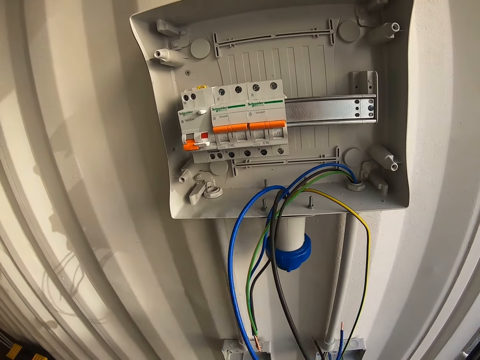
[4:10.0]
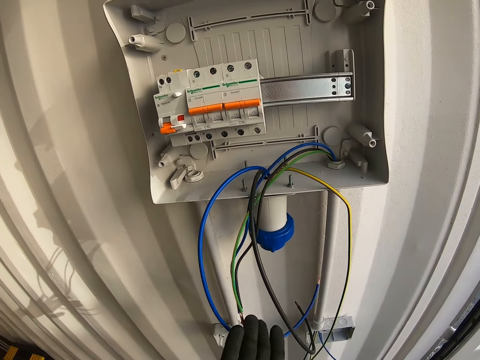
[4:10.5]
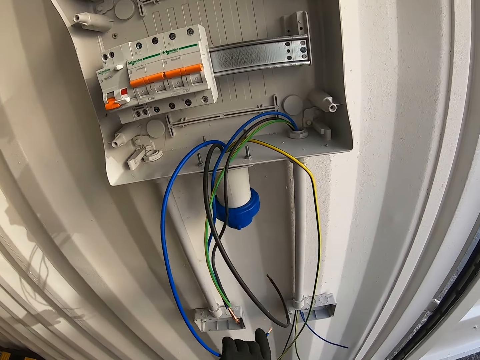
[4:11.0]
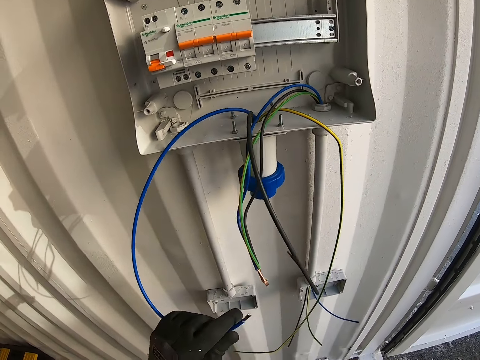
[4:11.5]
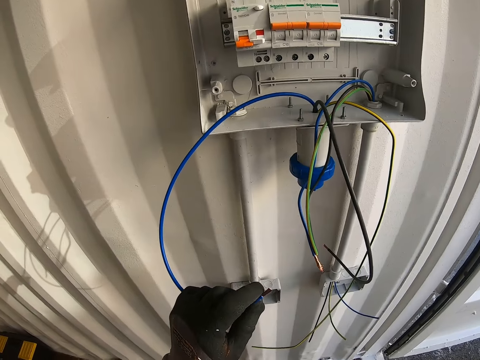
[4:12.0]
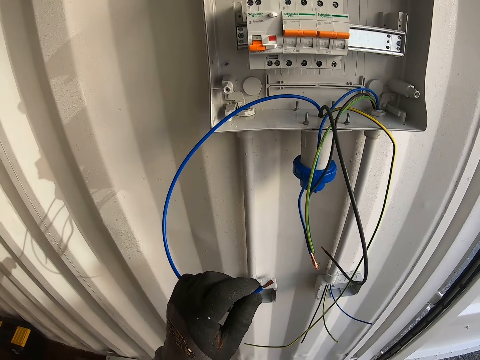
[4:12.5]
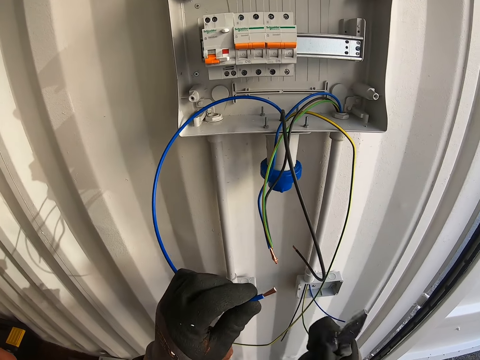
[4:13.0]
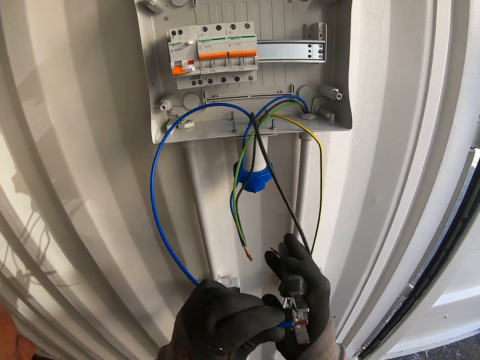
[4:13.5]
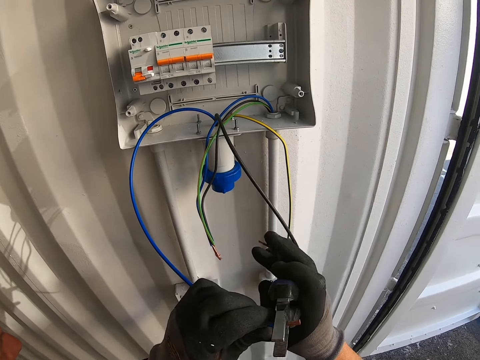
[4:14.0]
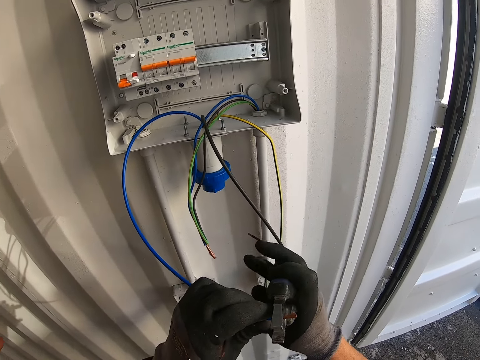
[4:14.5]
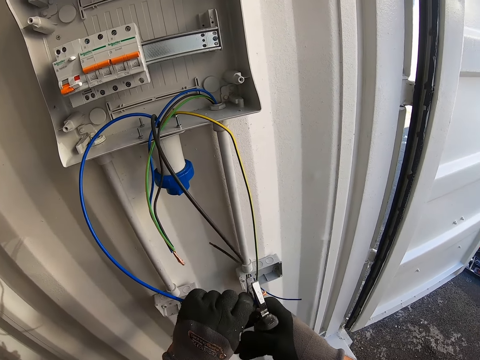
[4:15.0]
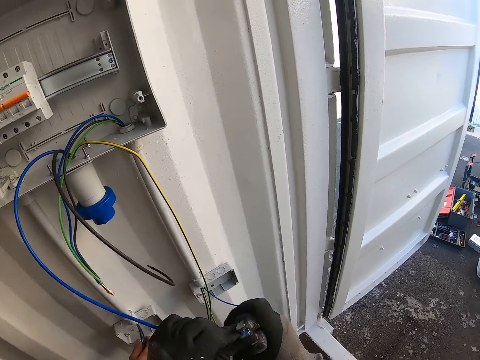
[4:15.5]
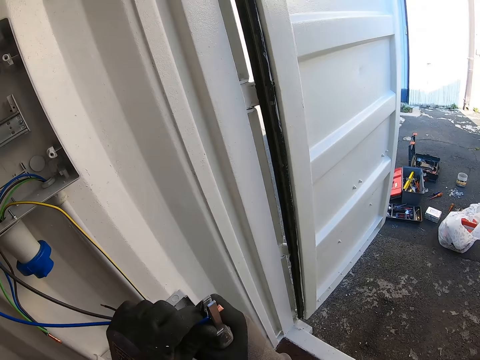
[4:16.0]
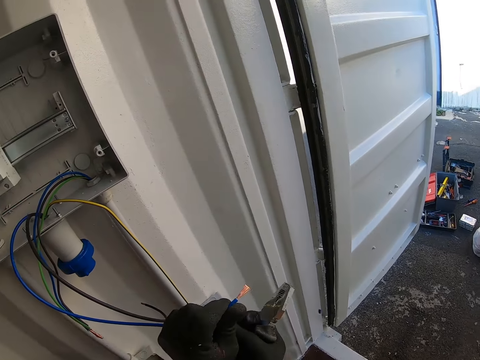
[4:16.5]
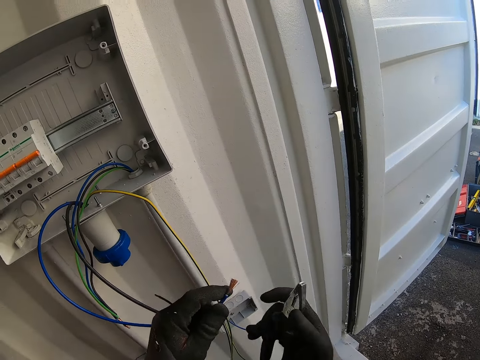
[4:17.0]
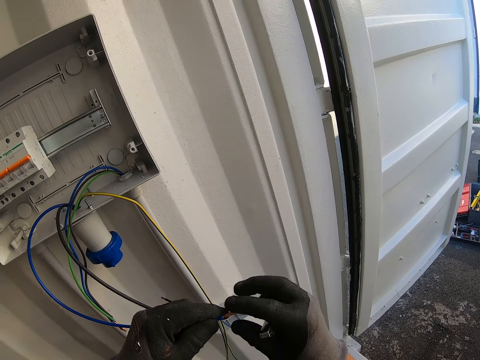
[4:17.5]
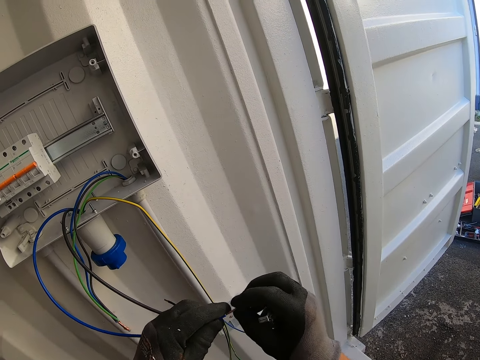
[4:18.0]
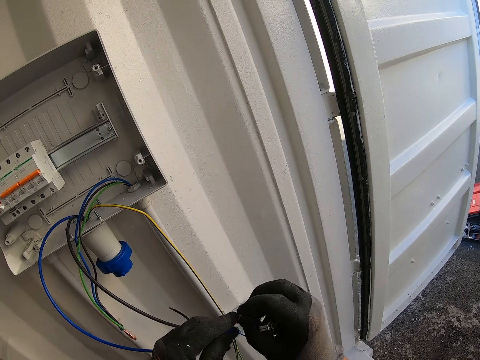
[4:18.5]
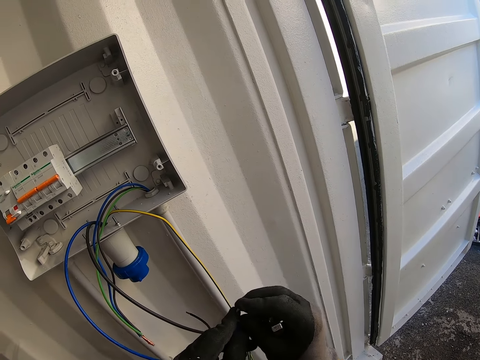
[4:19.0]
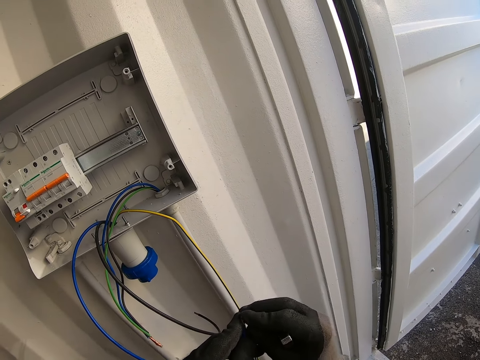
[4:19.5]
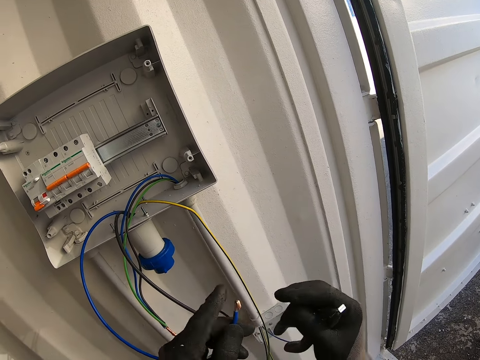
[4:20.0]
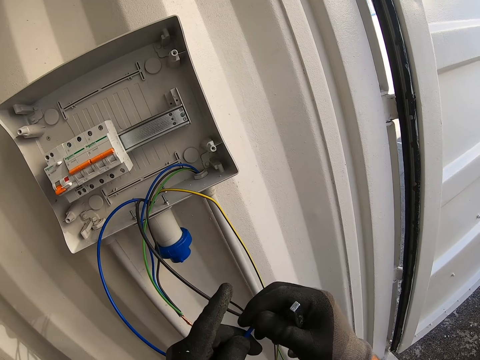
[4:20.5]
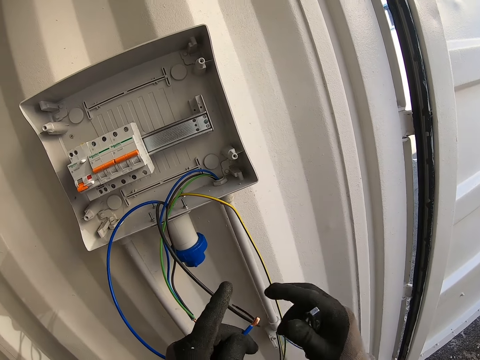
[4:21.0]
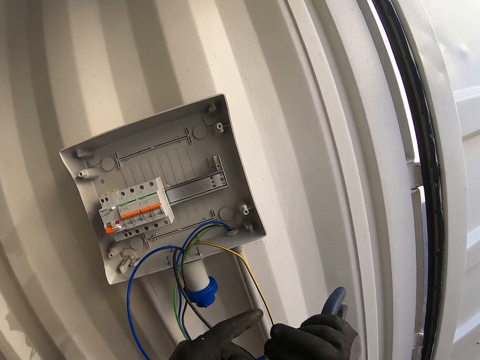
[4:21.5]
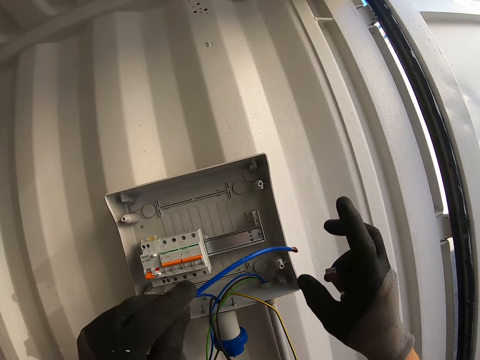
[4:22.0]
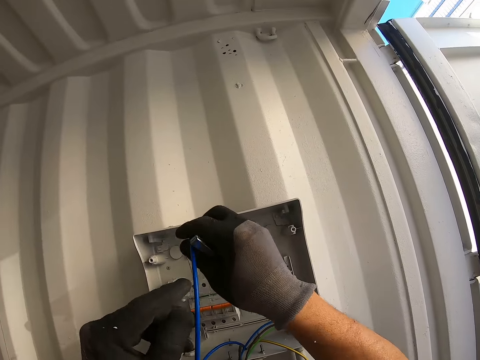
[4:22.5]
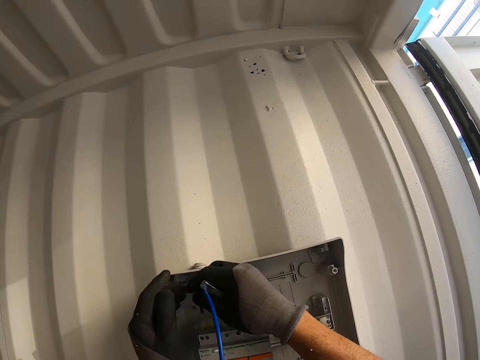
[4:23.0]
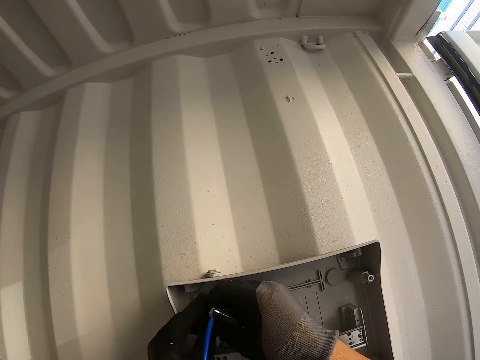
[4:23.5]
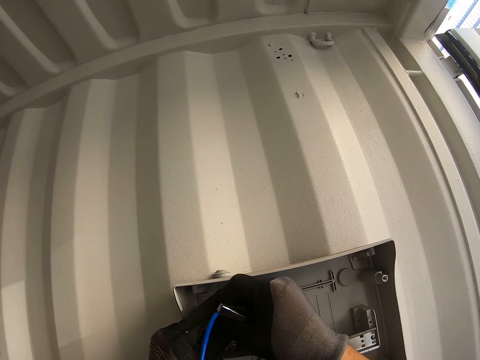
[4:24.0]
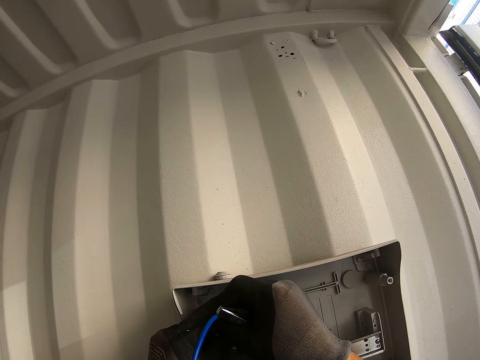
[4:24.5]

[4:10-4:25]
The camera wearer holds the wire. They cut the wire. They fix the wire.

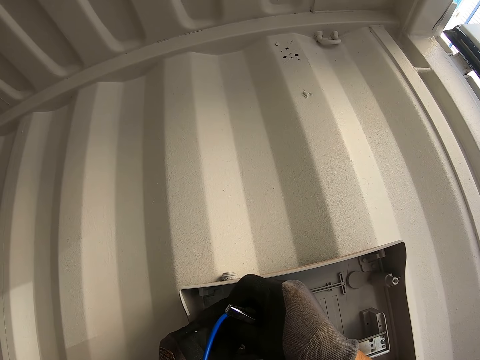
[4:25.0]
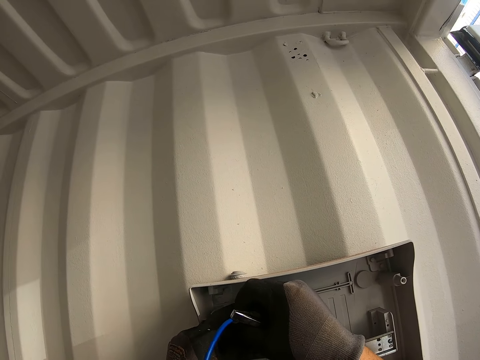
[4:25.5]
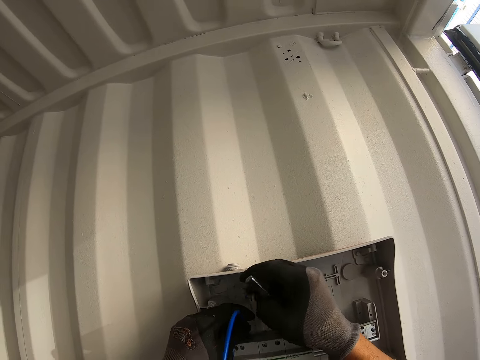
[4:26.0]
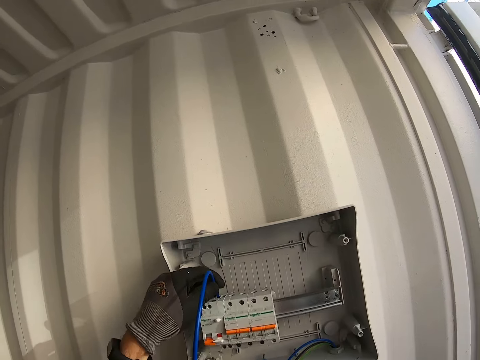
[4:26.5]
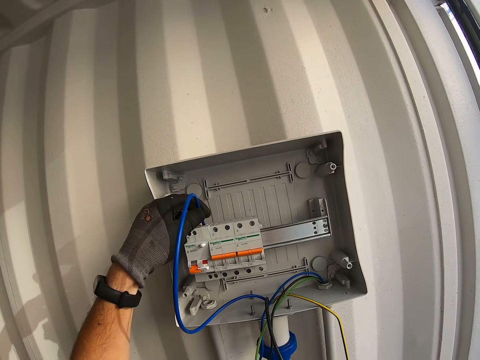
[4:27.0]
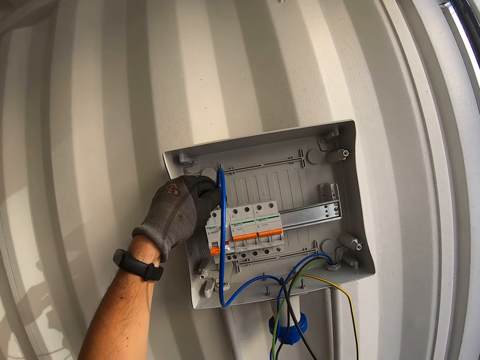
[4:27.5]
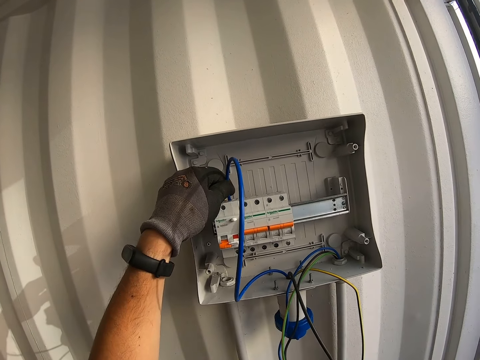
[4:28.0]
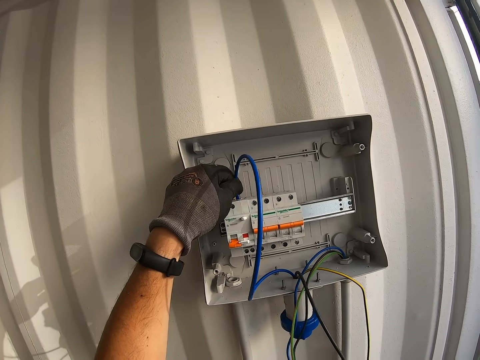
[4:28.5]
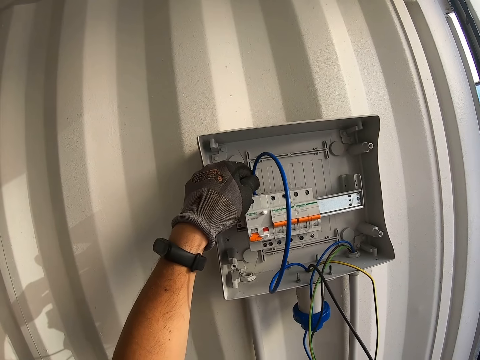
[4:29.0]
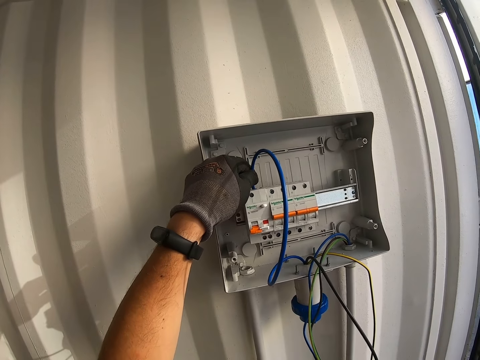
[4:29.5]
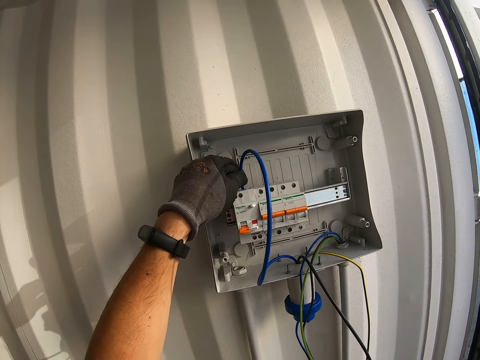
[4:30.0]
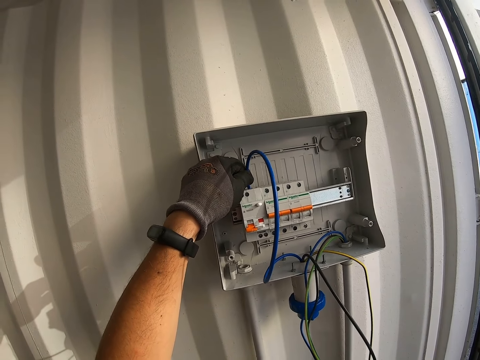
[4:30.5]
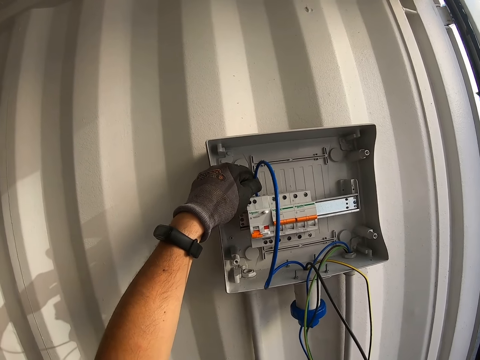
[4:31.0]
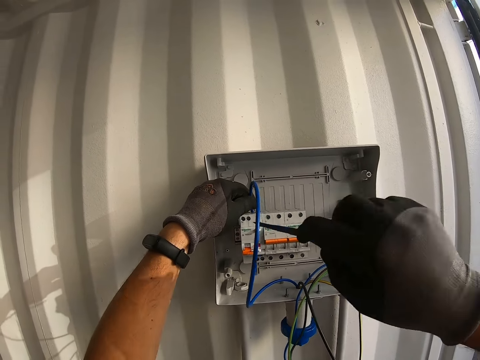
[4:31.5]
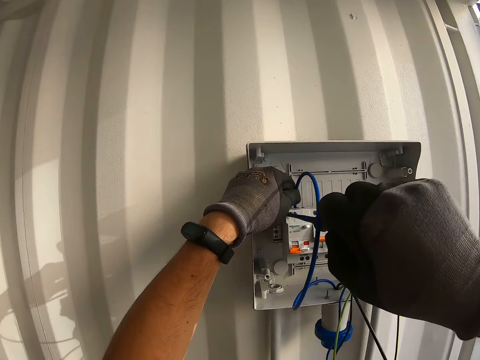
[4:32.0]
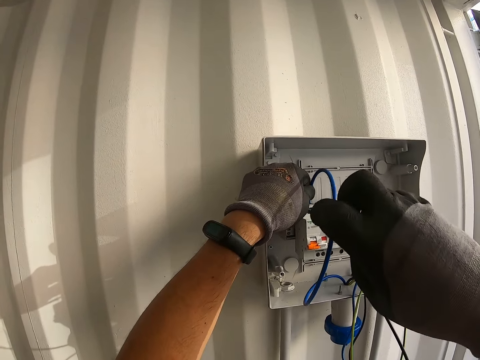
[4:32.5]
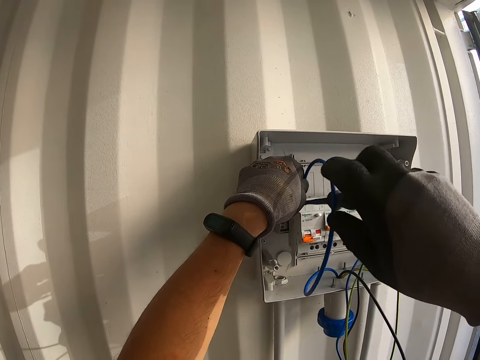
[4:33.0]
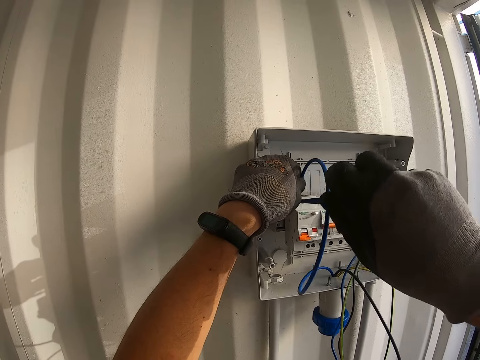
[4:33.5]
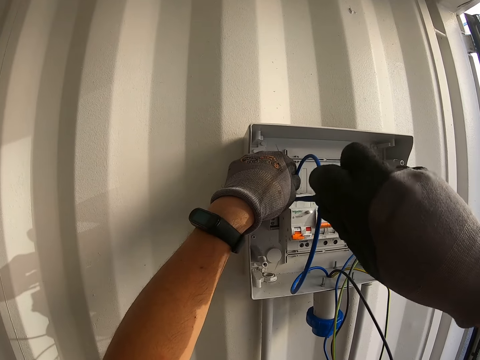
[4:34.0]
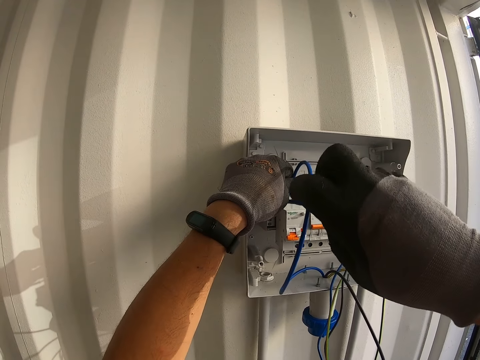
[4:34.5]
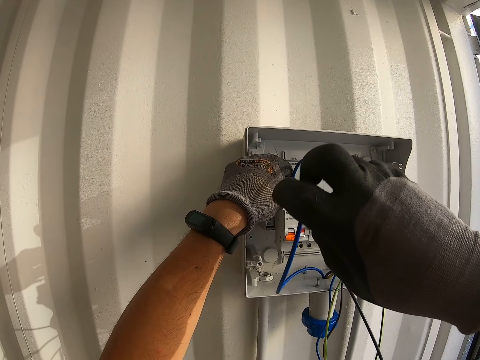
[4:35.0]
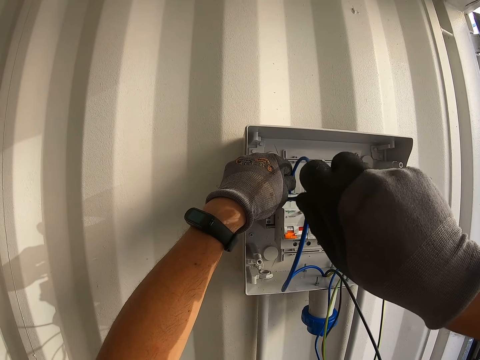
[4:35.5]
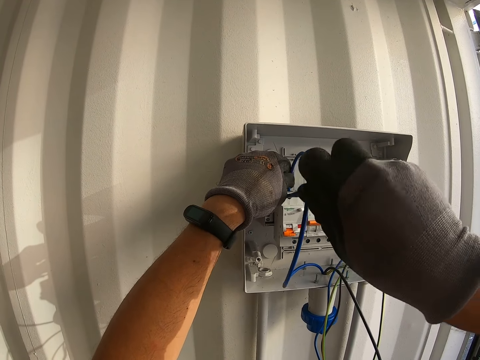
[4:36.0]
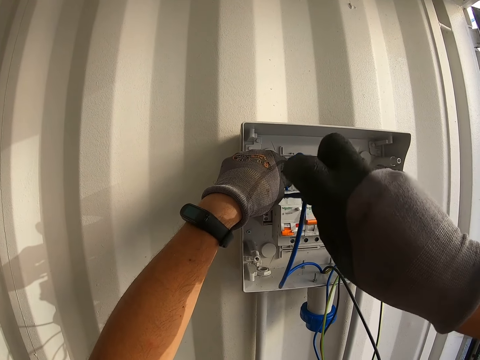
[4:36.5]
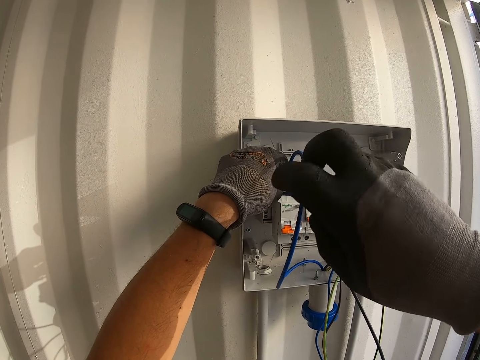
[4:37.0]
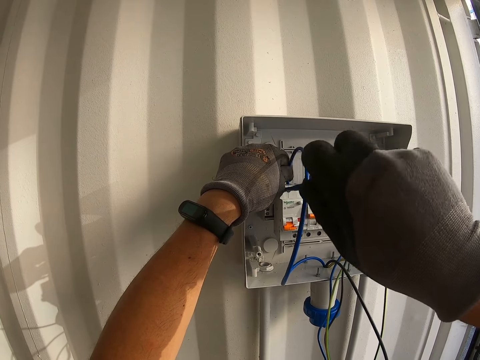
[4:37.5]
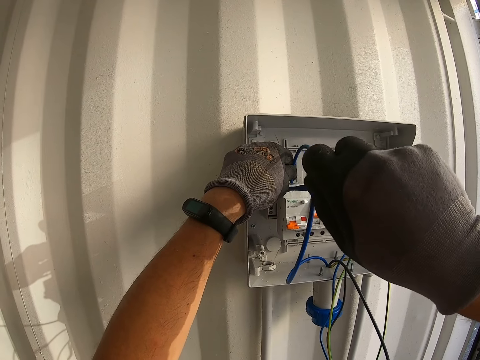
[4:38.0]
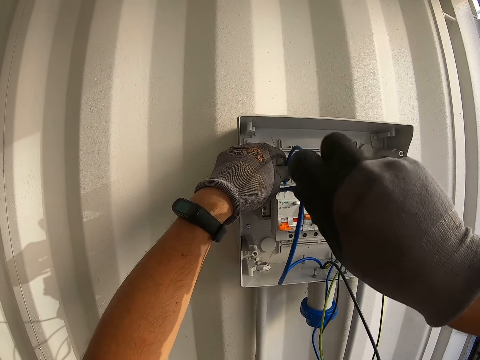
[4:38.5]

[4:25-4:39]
The camera wearer connects the wire cable. They tighten the ring nail with a screwdriver.
